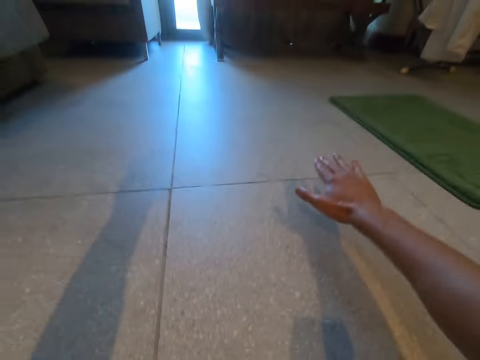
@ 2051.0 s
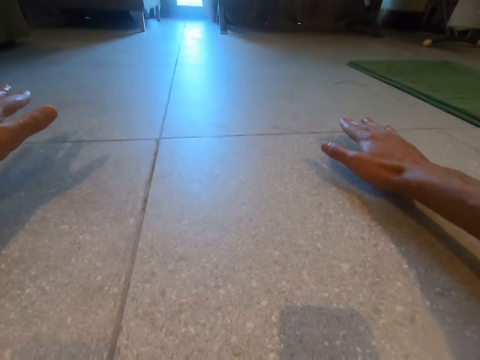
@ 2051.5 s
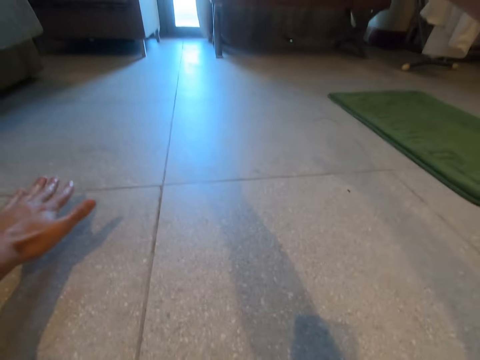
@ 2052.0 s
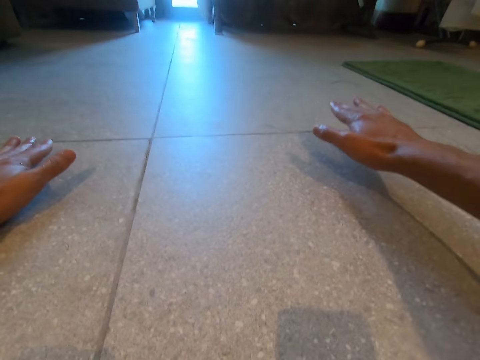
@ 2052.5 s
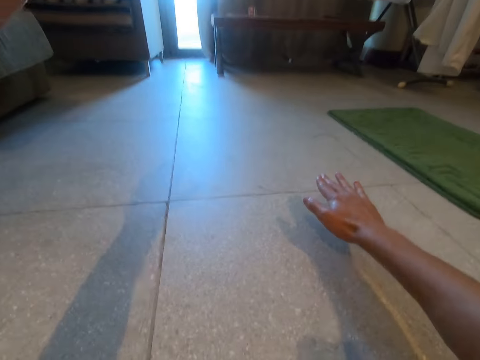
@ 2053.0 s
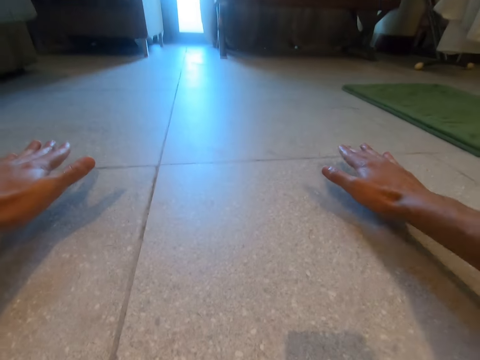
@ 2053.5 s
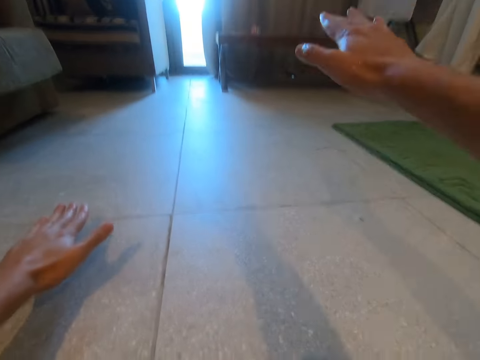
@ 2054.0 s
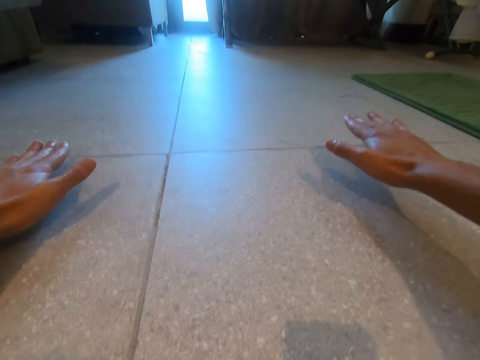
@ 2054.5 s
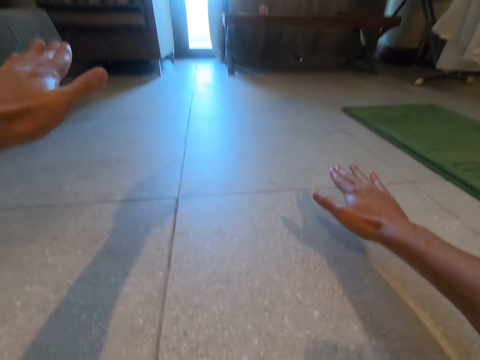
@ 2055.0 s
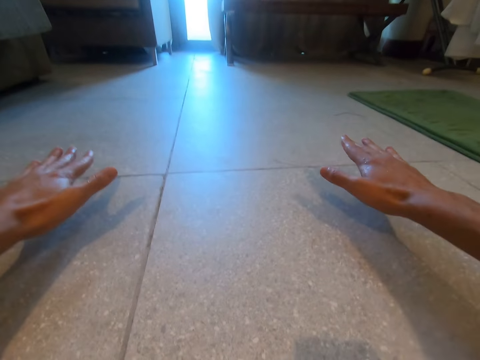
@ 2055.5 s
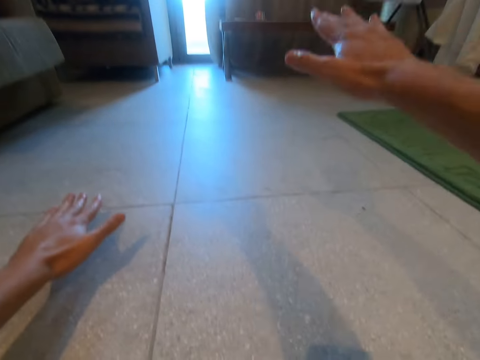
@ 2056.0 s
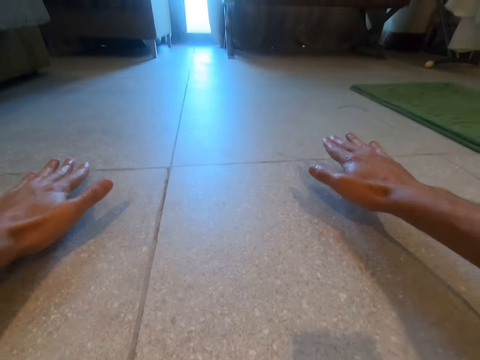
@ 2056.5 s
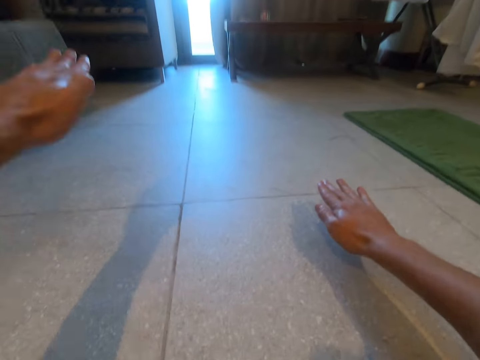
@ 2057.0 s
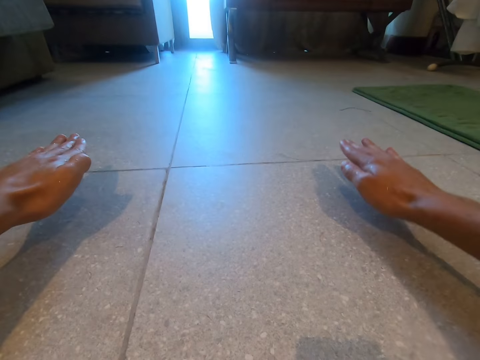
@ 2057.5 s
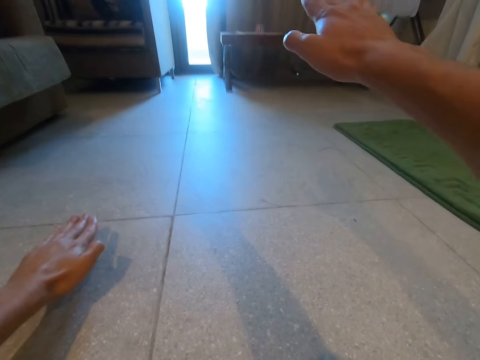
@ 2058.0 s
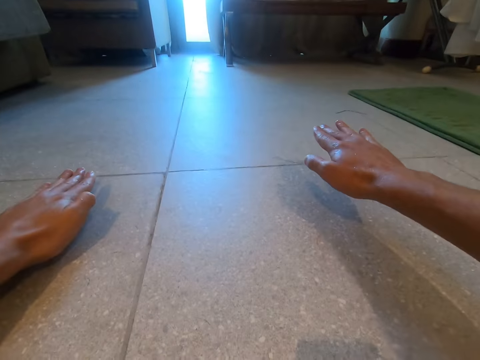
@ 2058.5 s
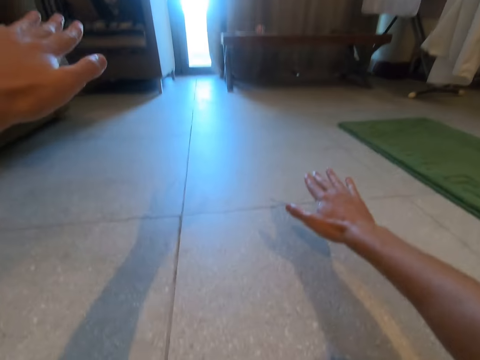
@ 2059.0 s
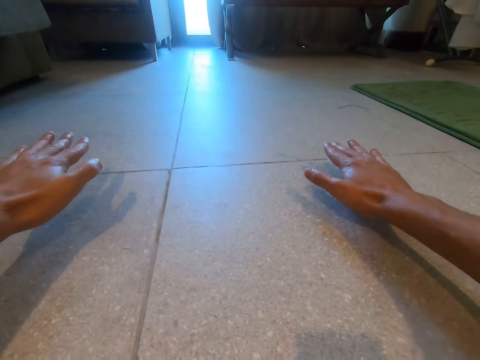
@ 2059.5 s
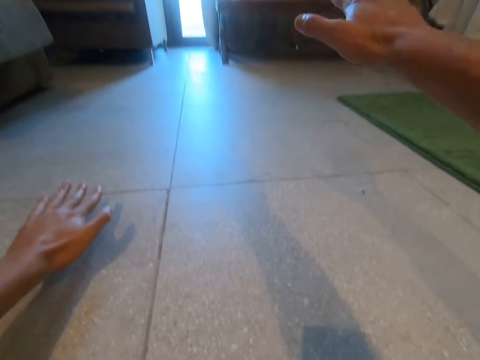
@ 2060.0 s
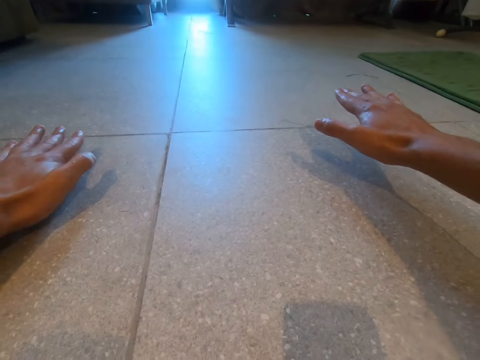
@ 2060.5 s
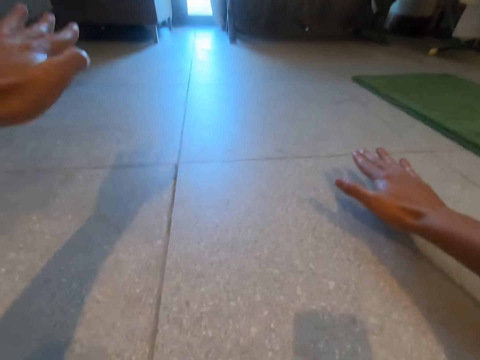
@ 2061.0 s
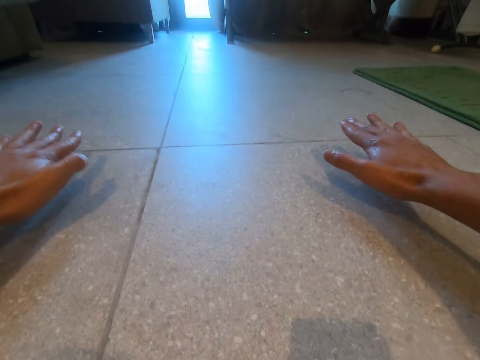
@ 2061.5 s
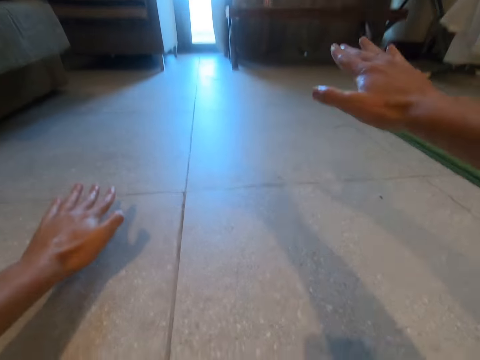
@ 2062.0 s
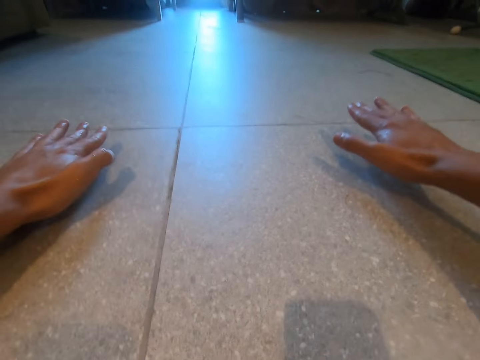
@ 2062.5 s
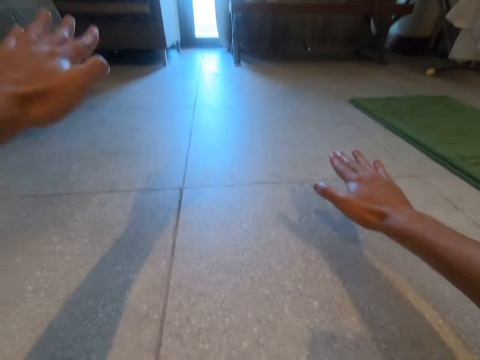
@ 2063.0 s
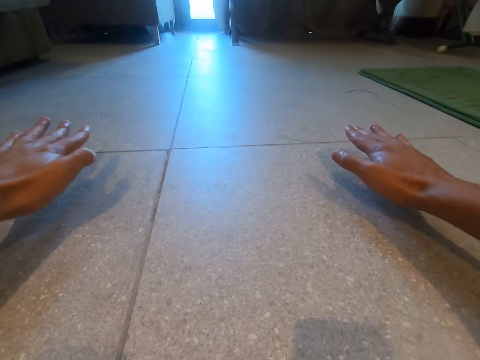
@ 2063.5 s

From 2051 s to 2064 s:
The camera wearer raises the left hand. They raise the right hand, raise the left hand, raise the right hand, raise the left hand, raise the right hand, raise the left hand, raise the right hand, raise the left hand, raise the right hand, raise the left hand, raise the right hand and raise the left hand.

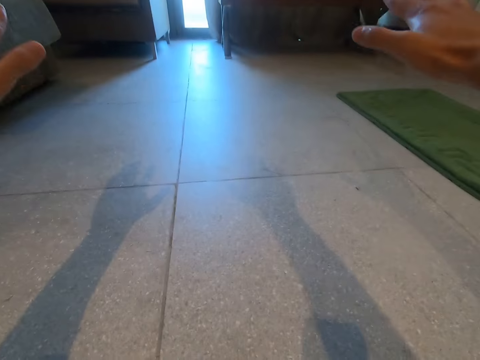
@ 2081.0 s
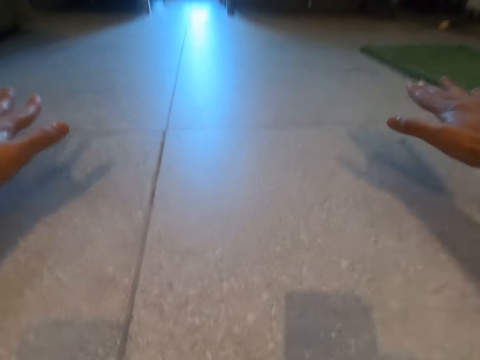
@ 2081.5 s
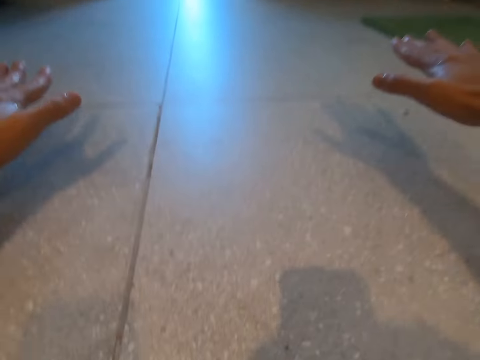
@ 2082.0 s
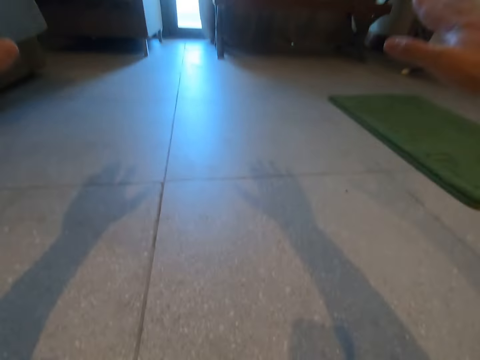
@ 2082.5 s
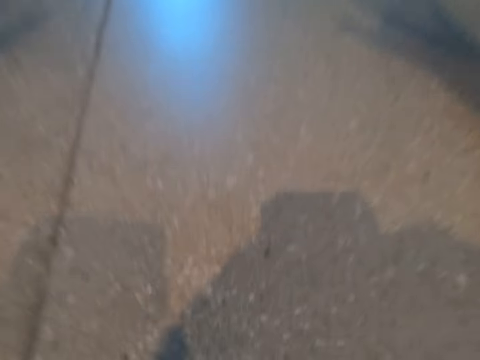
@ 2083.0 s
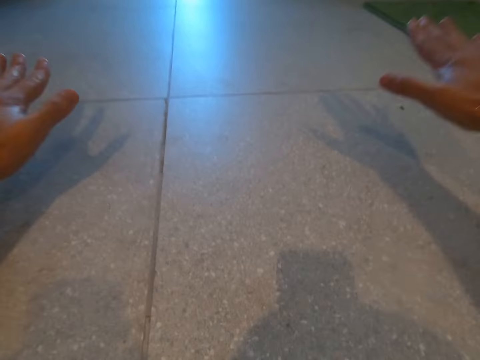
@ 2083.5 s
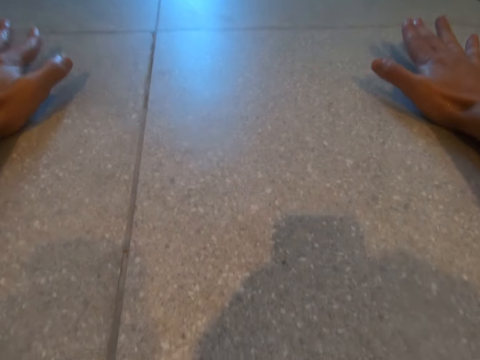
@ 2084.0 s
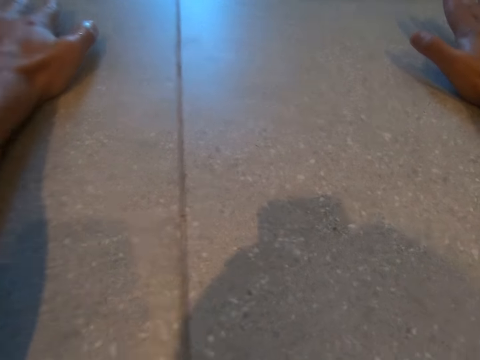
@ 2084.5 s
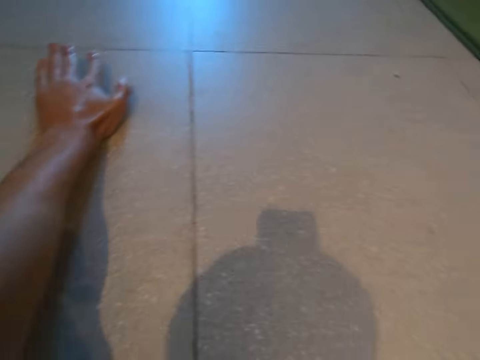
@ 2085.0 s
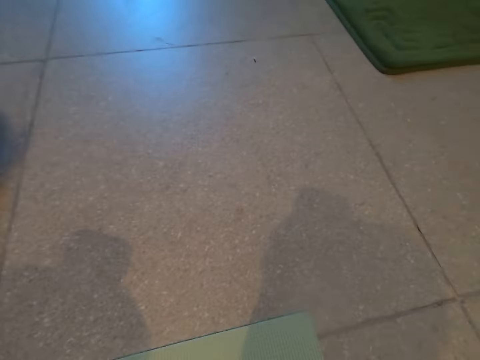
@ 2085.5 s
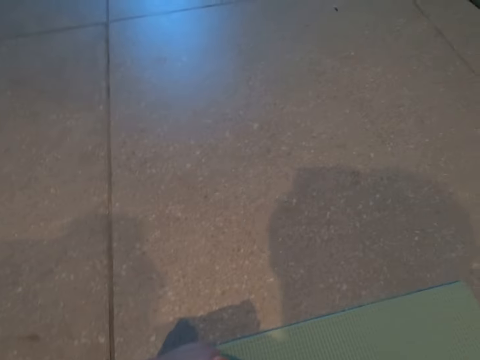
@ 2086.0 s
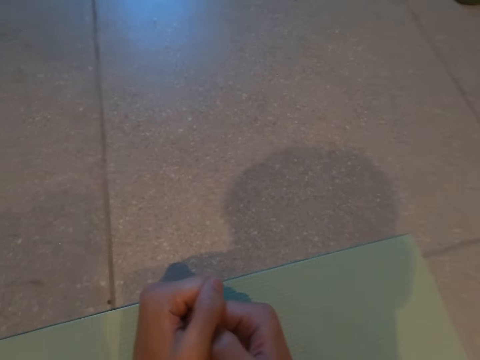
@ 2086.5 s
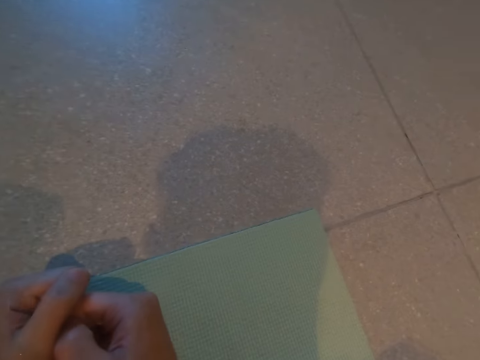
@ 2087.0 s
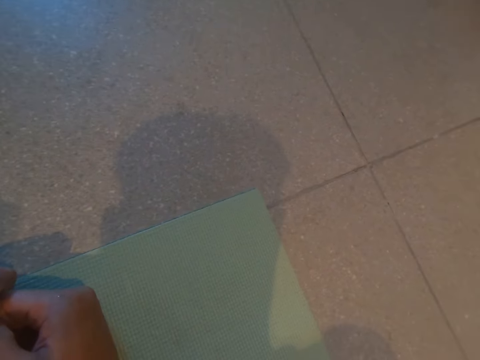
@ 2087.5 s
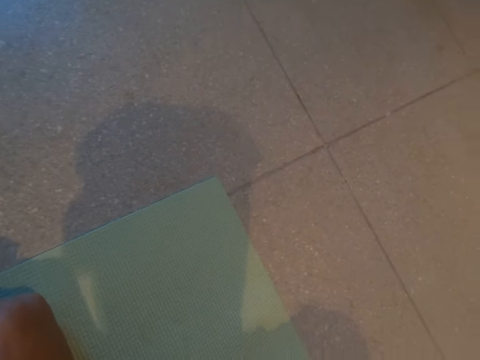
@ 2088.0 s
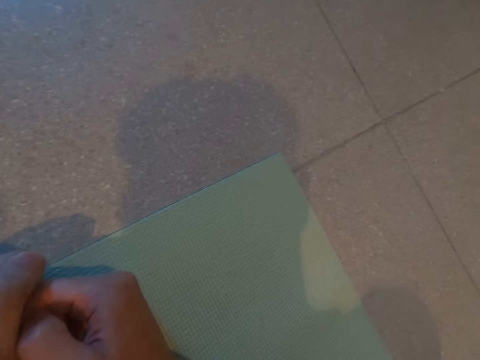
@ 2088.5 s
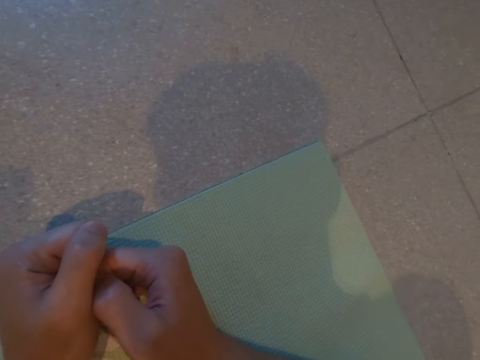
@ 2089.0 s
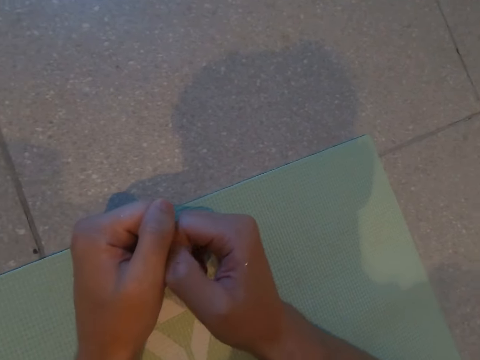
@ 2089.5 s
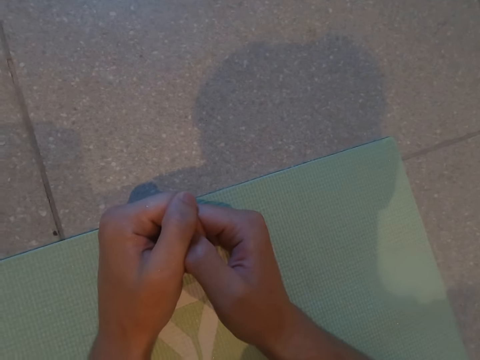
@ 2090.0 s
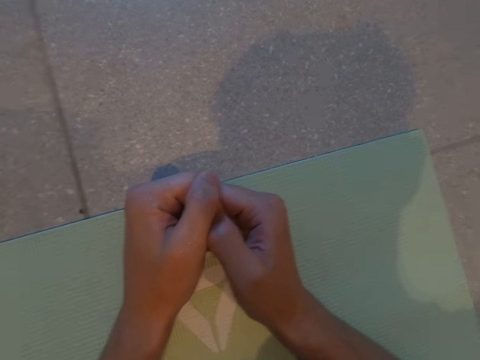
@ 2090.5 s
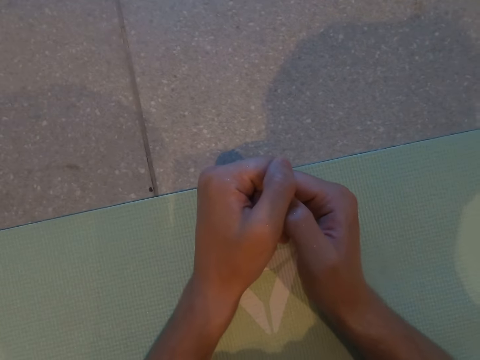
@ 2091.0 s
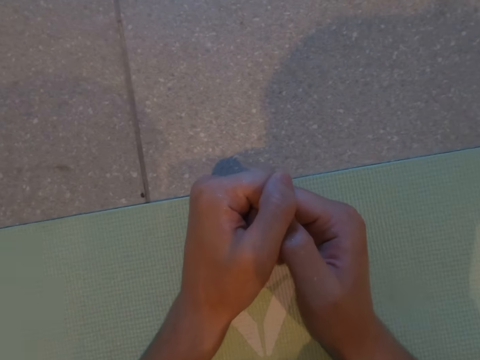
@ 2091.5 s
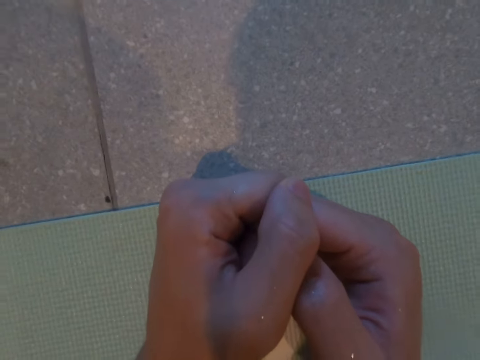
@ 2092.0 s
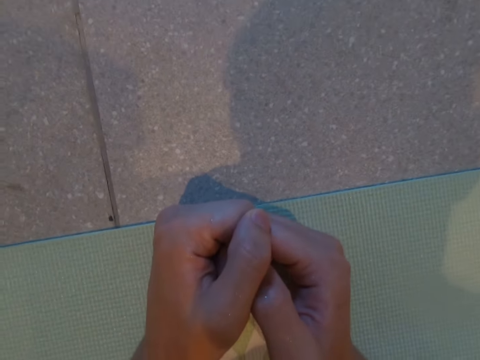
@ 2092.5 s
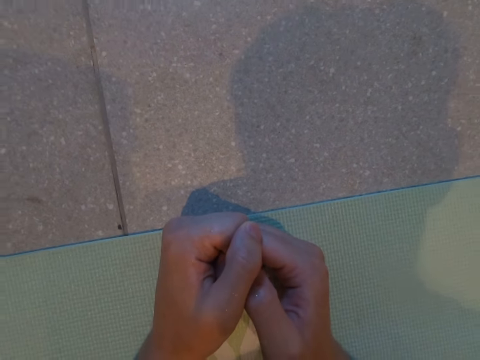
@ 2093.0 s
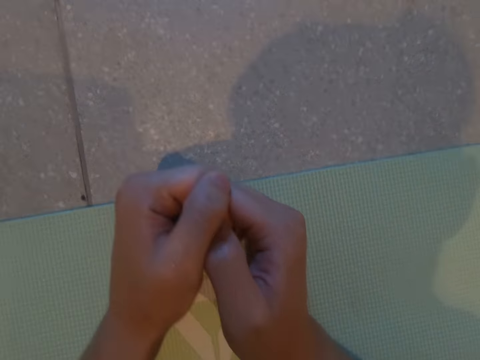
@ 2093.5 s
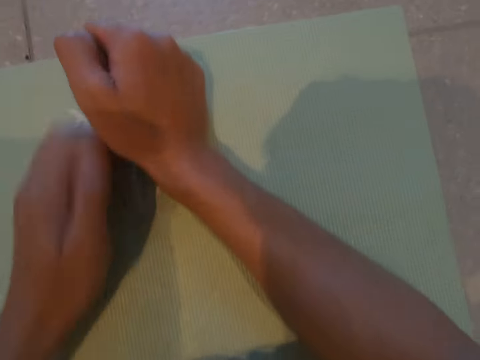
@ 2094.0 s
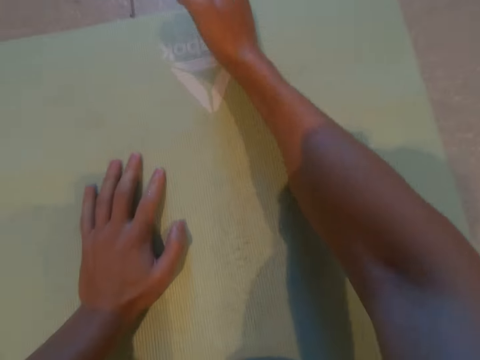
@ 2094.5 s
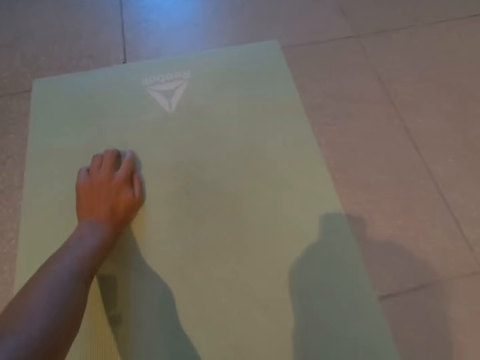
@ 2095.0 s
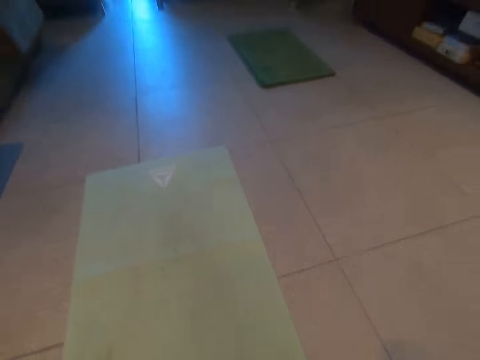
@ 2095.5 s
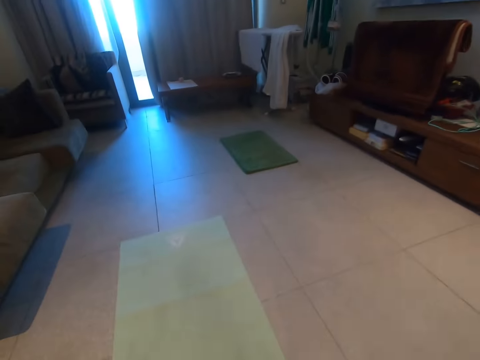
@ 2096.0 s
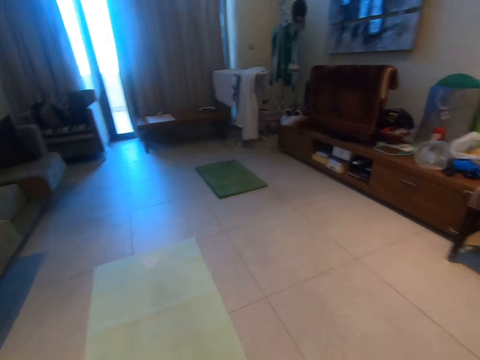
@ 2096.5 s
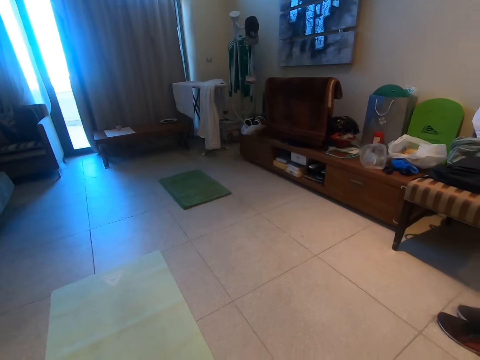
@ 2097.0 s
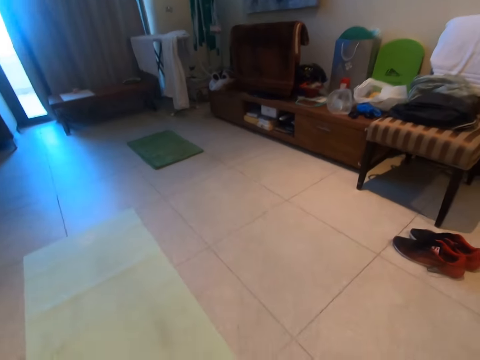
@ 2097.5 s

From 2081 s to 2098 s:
The camera wearer lowers his hand. He raises his hand, lowers his hand, raises his hand, lowers his hand, raises his hand and lowers his hand. He puts his hands on the floor. He puts his hands on the mat. He stands up.
